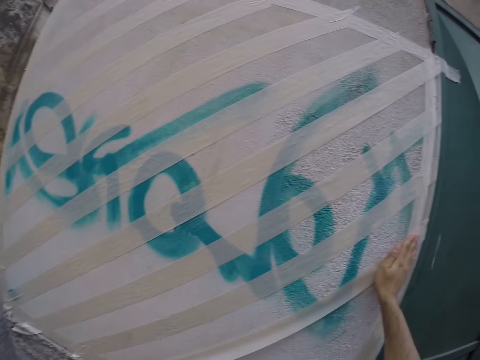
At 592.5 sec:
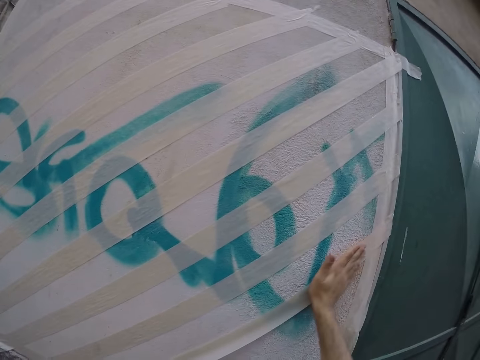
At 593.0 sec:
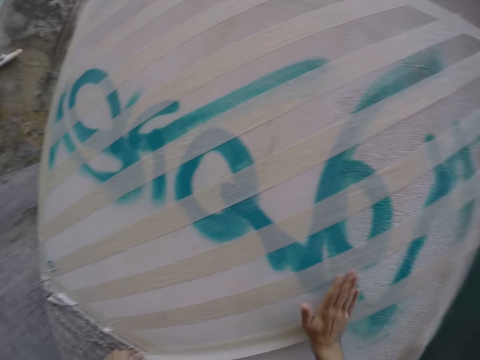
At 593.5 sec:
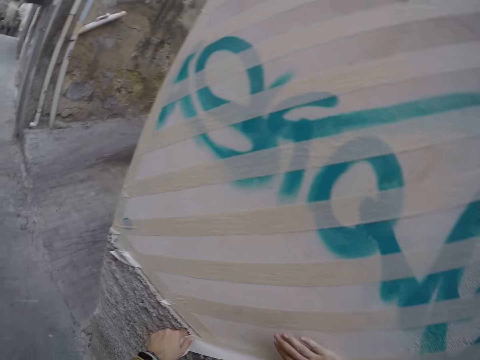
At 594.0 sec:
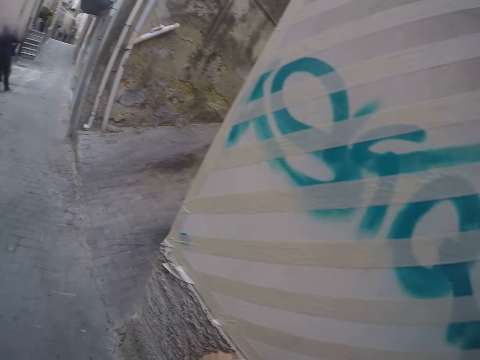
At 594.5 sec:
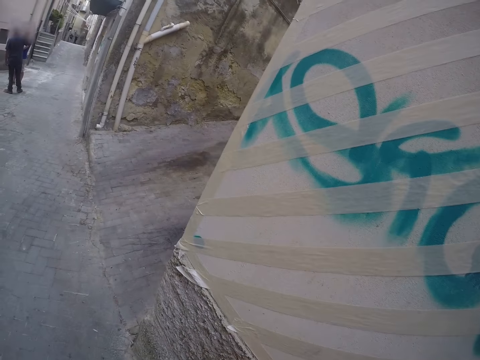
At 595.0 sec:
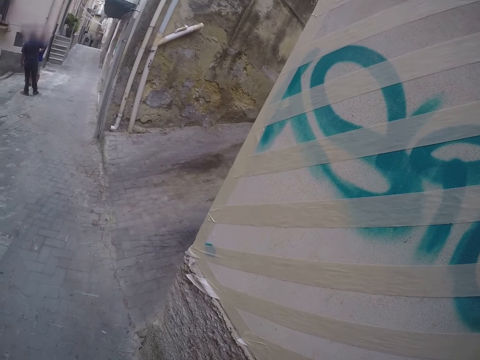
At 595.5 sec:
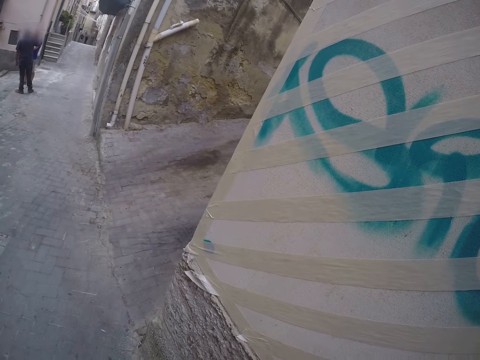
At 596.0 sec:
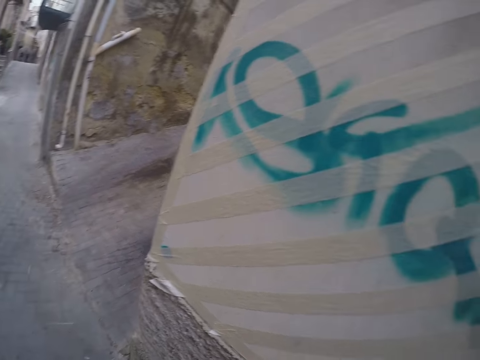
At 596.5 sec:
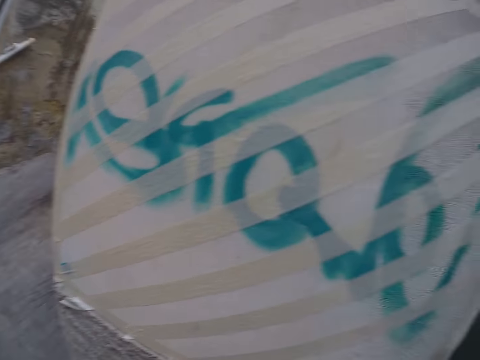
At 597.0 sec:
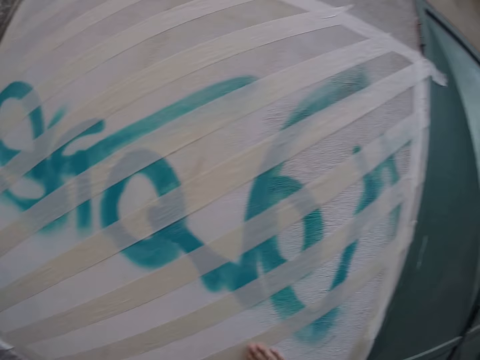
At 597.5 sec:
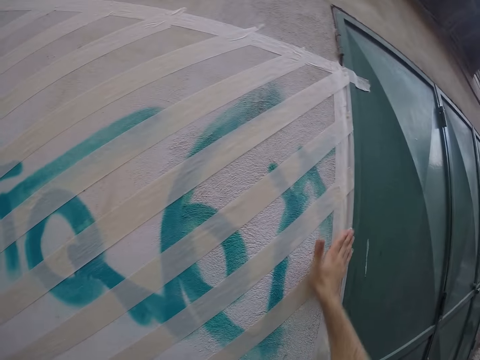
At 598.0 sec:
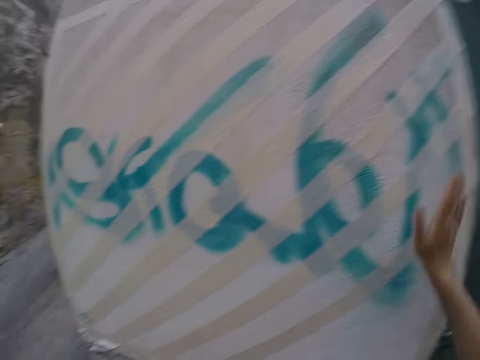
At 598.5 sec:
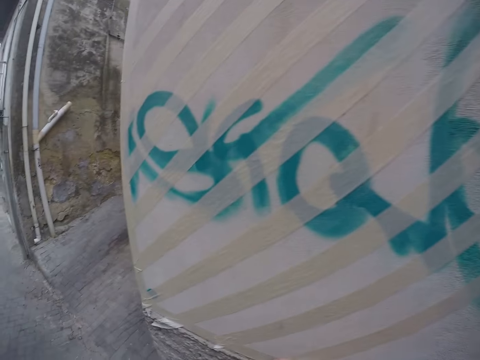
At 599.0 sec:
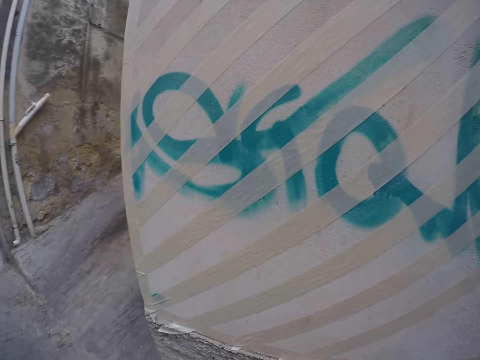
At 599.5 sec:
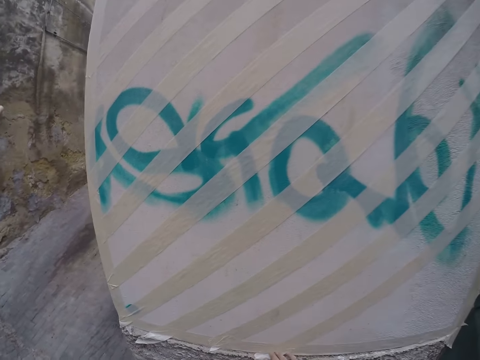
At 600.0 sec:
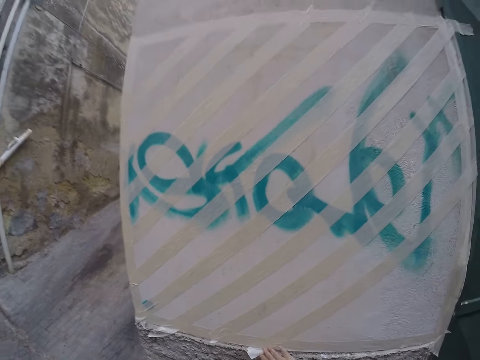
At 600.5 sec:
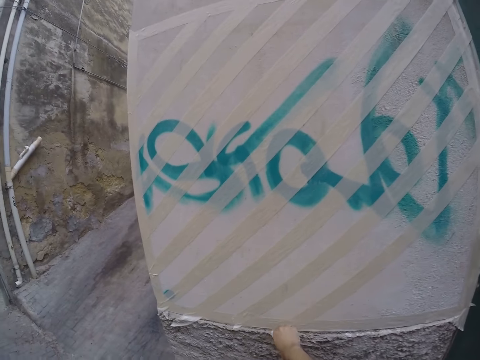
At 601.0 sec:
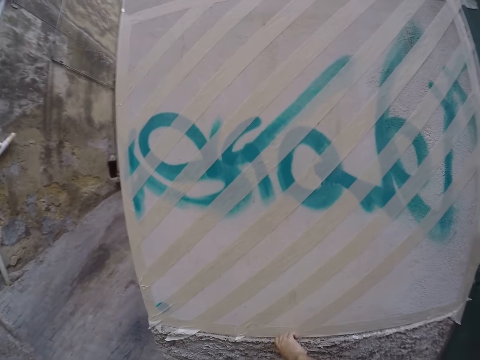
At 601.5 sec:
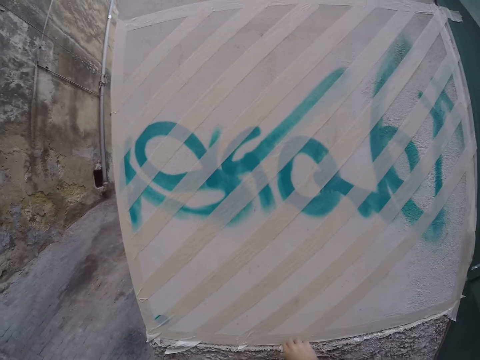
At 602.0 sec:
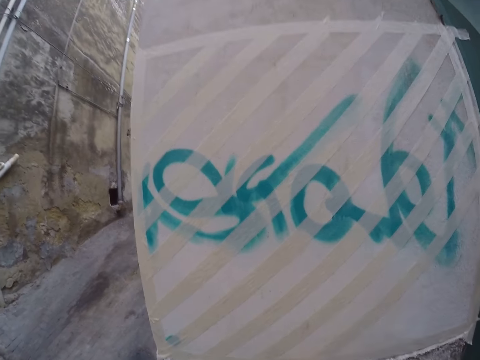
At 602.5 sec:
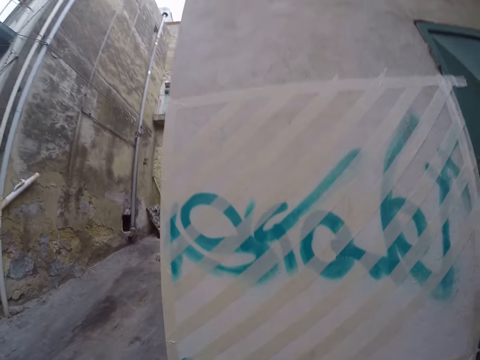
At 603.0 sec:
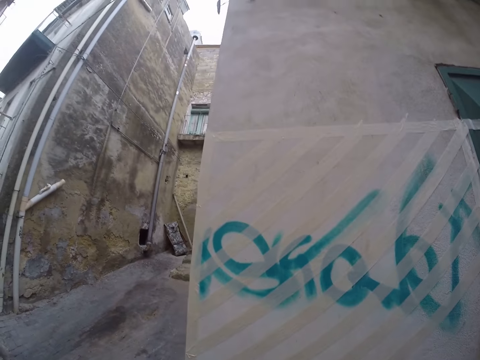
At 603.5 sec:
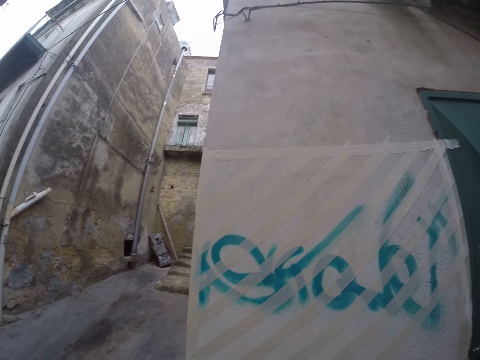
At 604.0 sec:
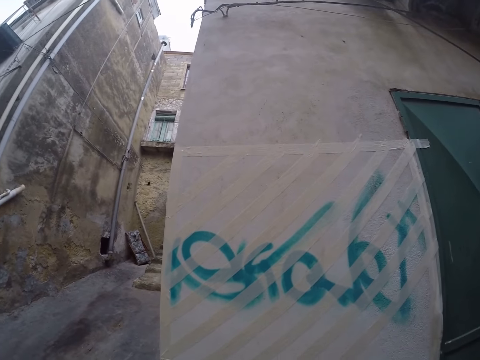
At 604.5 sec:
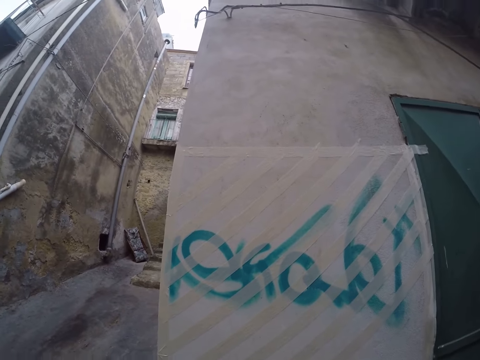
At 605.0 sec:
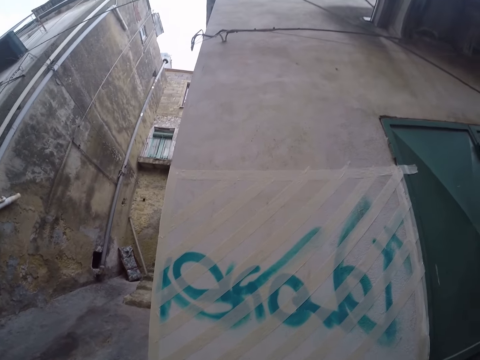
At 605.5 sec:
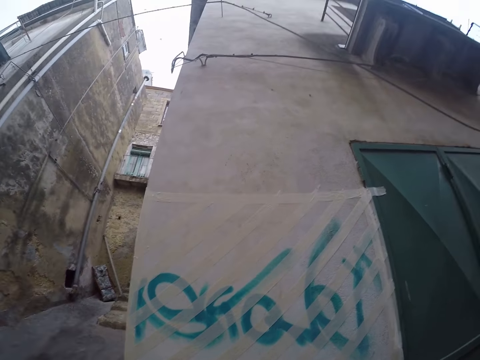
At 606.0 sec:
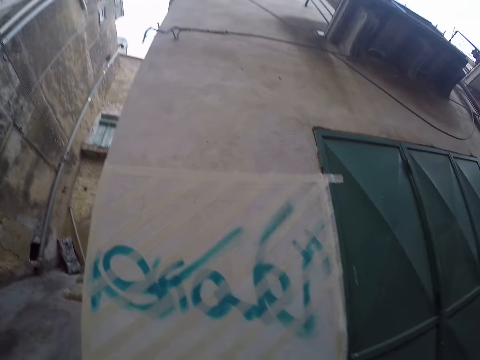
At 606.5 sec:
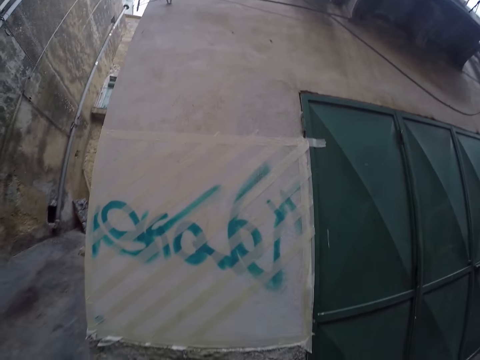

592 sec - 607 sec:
The camera wearer tears out the excess of the tape with his right hand. He inspects the wall.

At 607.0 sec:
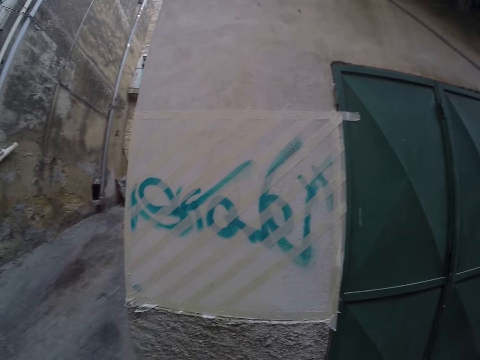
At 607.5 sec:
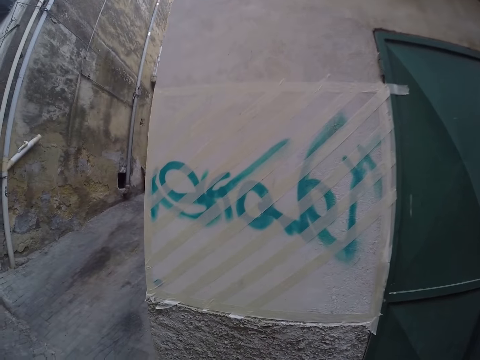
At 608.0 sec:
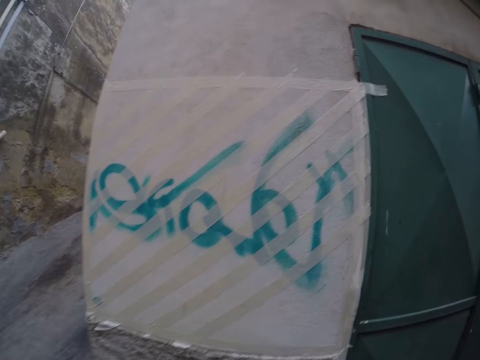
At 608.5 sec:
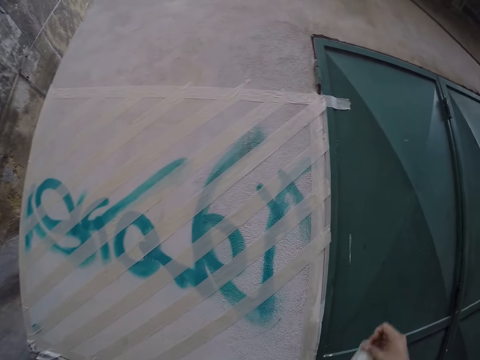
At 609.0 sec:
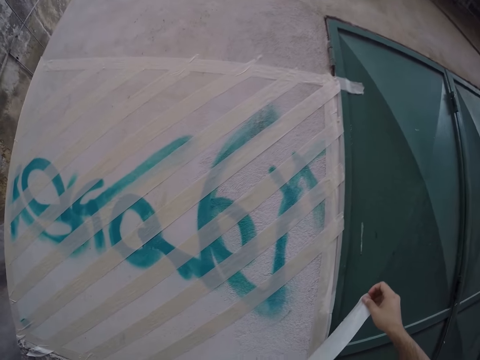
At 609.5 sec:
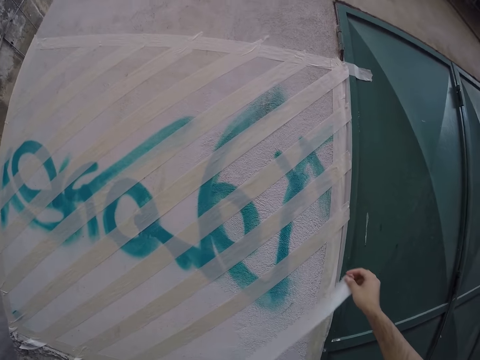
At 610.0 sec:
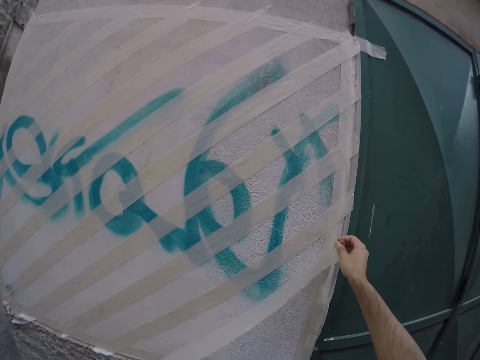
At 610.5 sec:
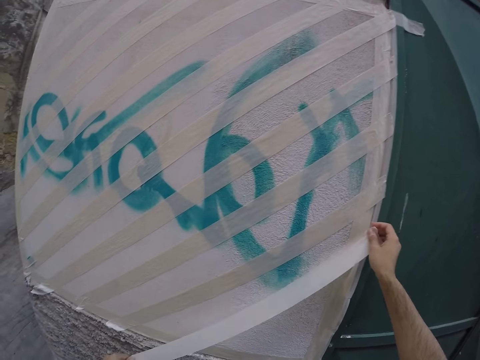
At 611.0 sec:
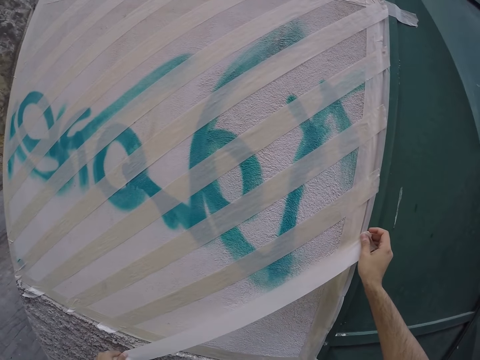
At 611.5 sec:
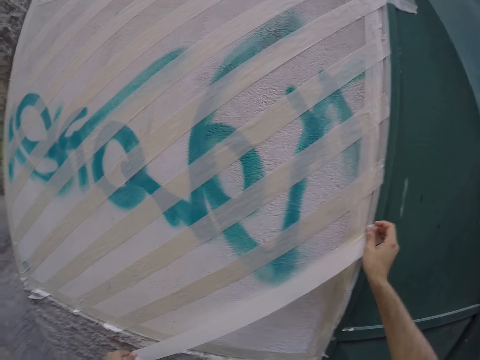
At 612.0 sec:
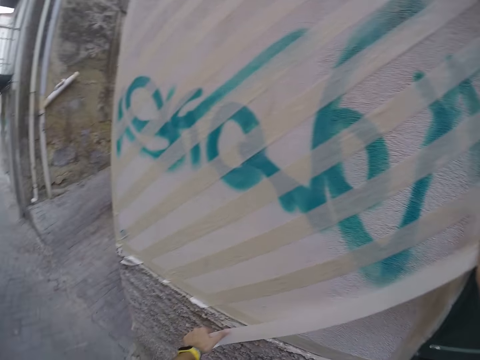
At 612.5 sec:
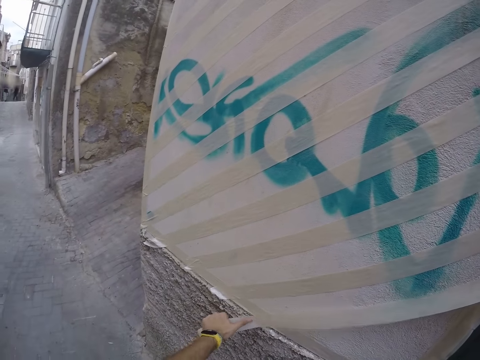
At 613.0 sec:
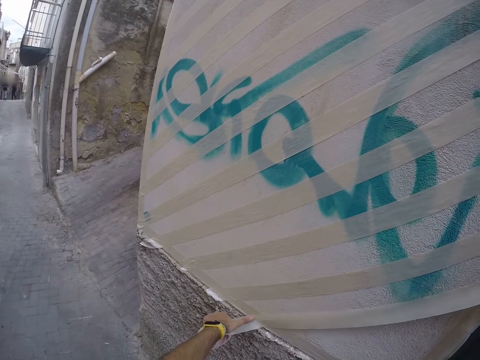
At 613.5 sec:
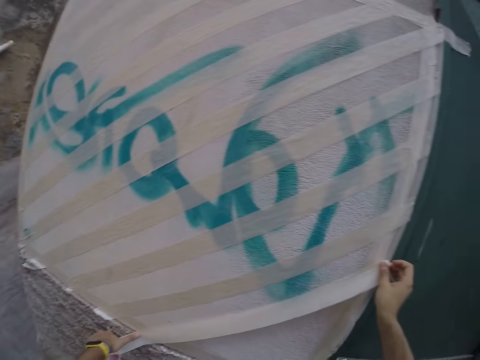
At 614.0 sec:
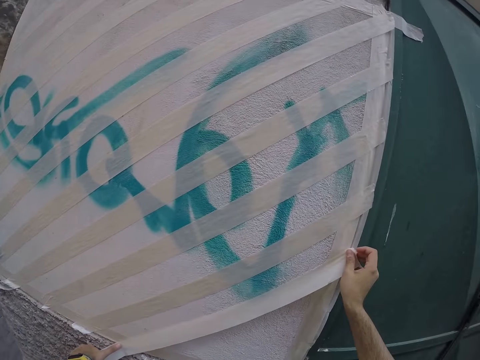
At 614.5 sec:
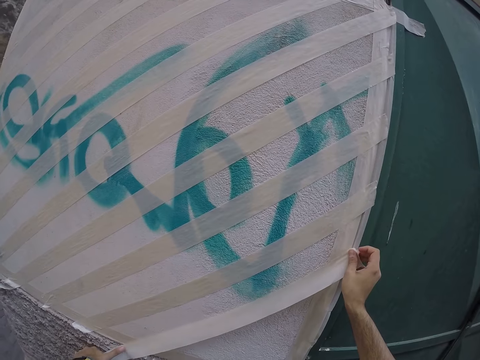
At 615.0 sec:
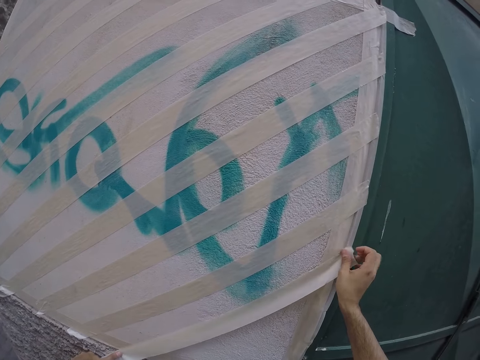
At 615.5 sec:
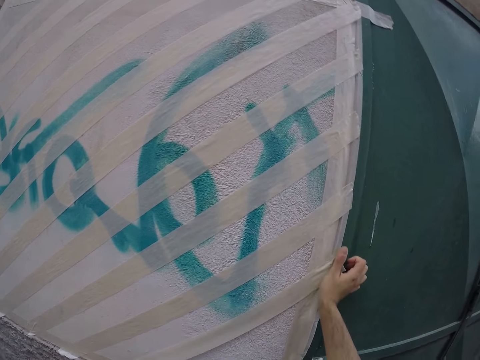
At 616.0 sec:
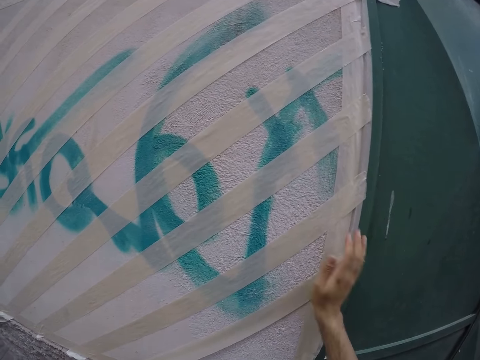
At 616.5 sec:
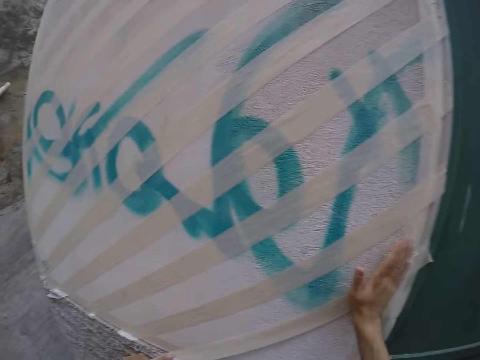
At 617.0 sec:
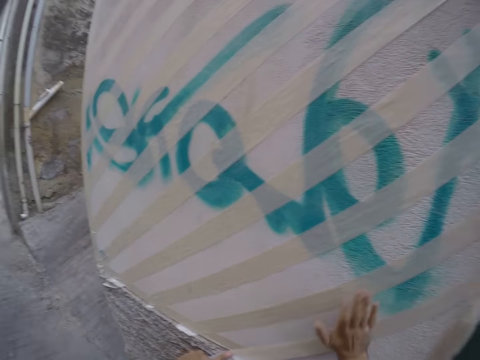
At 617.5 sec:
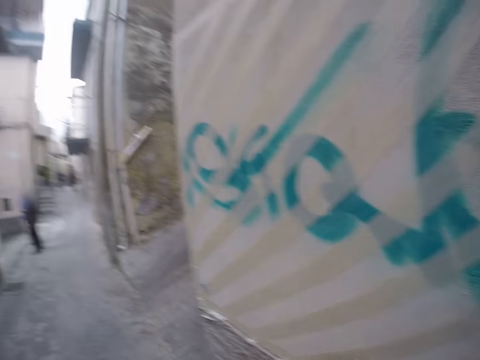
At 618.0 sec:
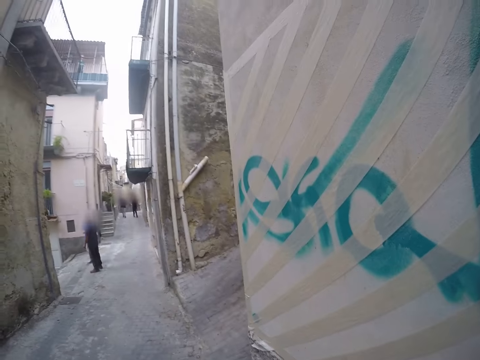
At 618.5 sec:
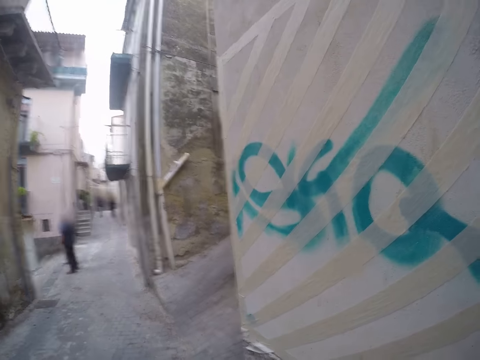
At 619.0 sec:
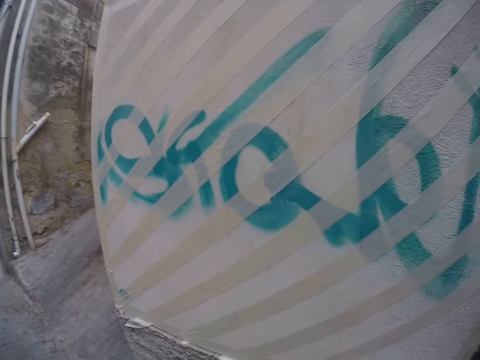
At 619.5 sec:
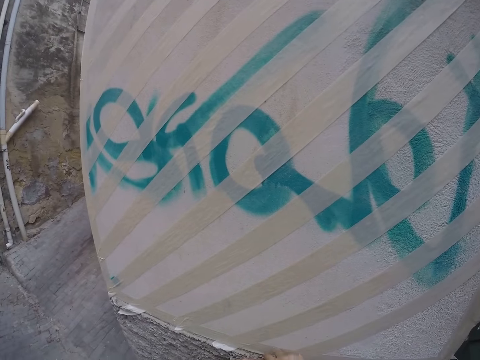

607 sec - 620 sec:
The camera wearer pulls out a tape from the roll with his right hand. He lifts the cellotape. He places the tape on the wall with both hands. He straightens the tape on the wall with his right hand.
